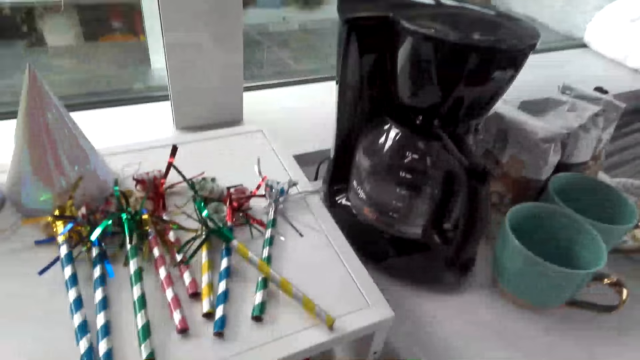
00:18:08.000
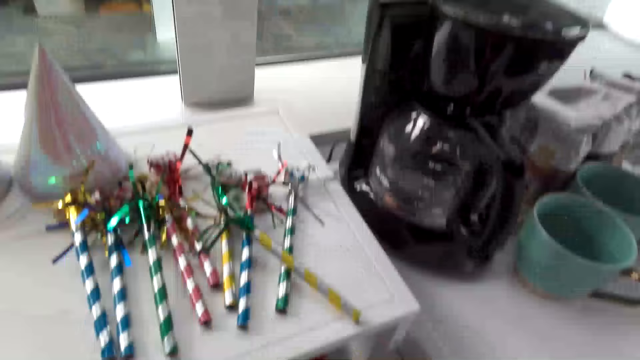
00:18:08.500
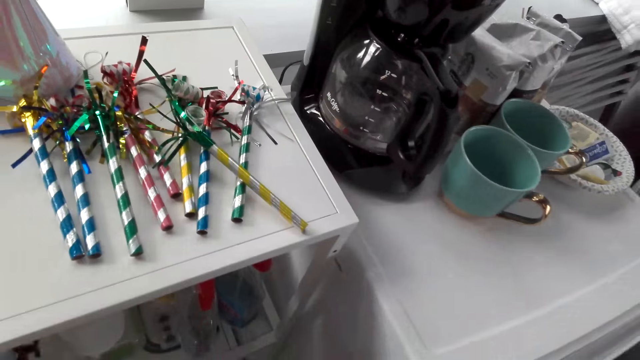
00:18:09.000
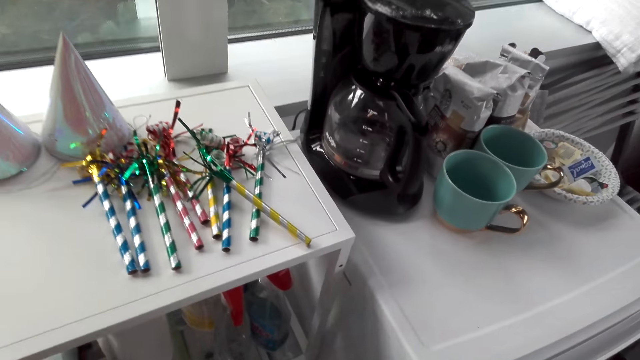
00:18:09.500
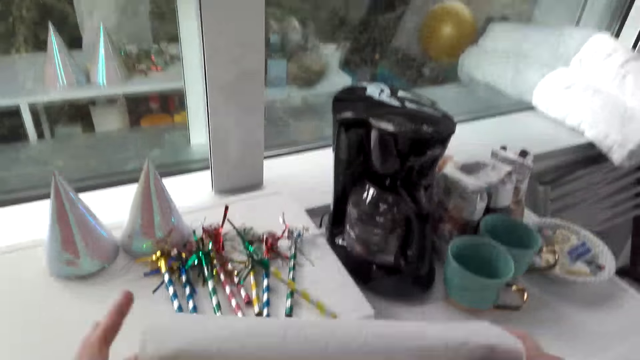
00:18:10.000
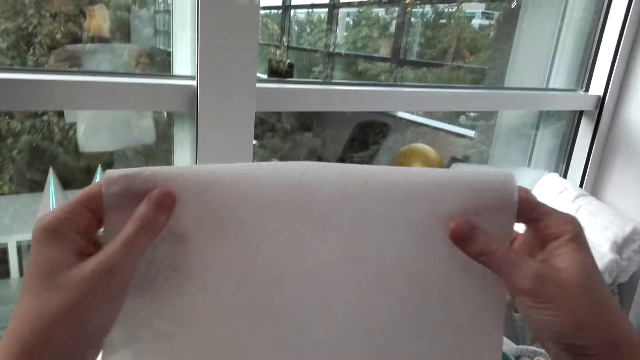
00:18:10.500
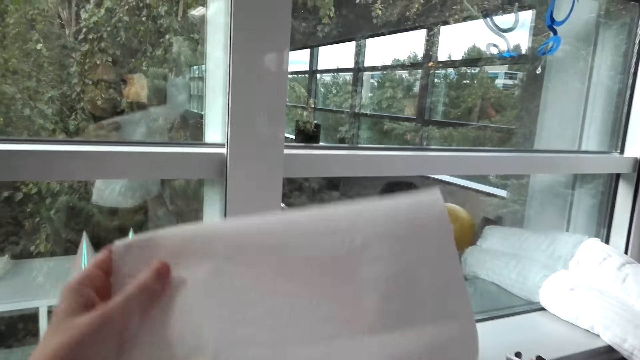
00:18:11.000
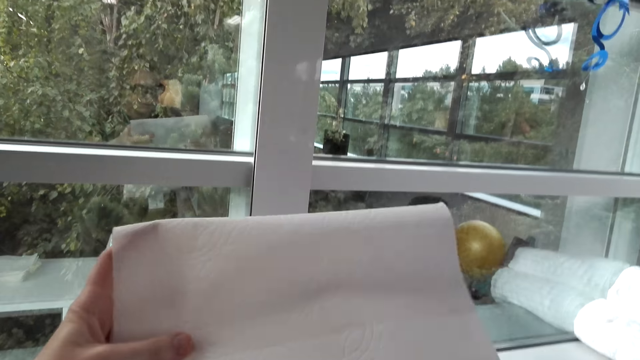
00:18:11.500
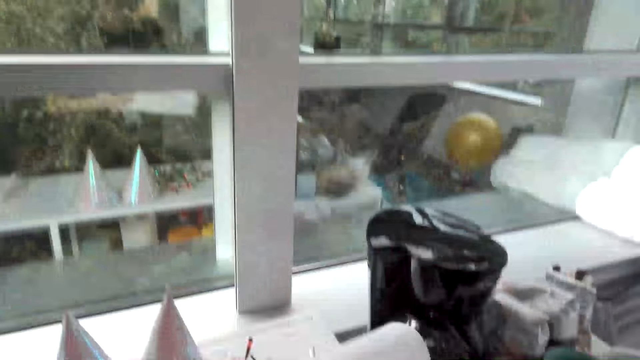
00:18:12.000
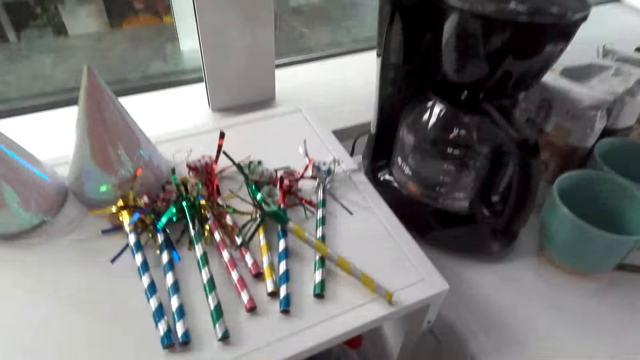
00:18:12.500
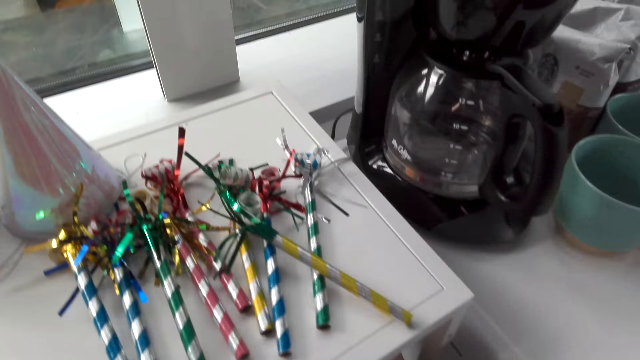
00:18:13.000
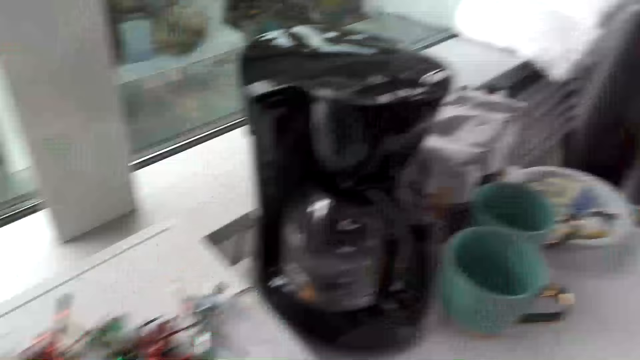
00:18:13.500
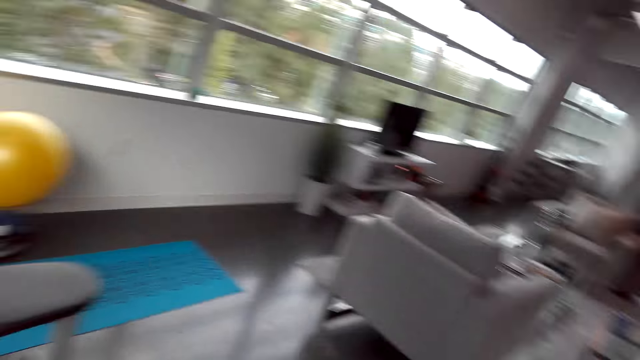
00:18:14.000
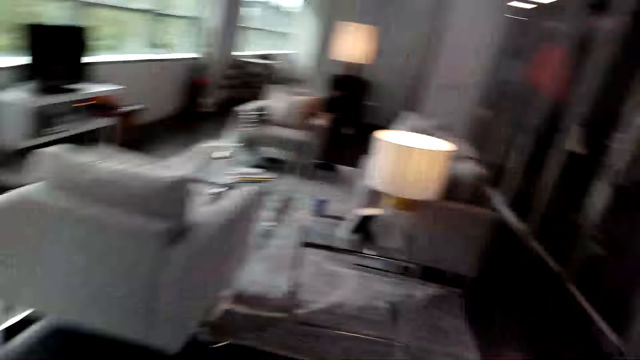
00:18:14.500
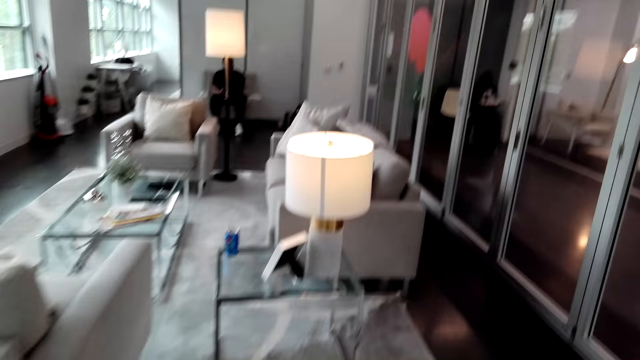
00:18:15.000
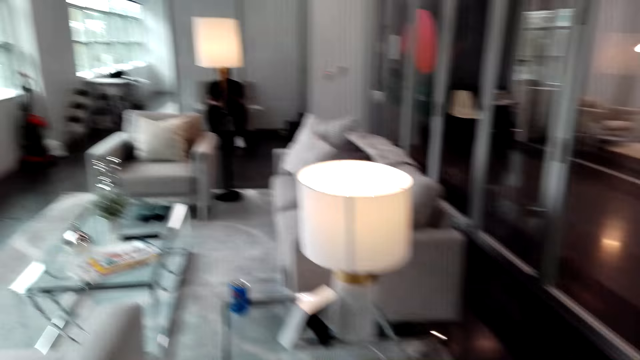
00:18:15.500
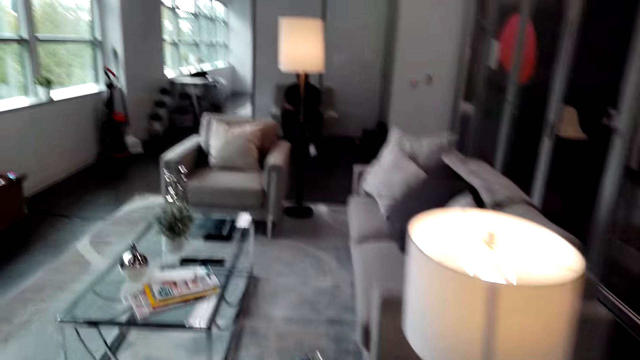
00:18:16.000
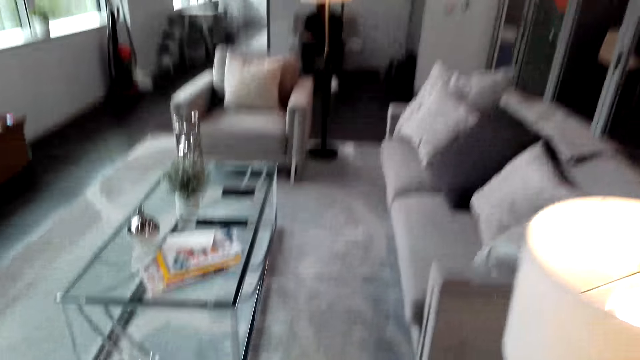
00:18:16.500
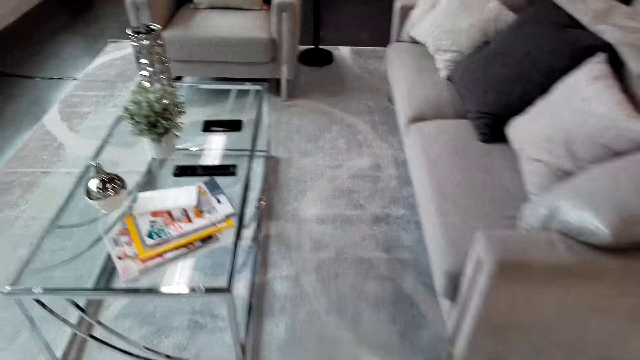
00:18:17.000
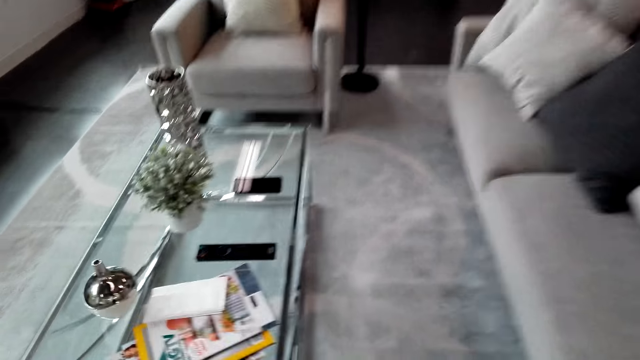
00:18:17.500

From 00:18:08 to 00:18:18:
The camera wearer folds a serviette. They unfold a tissue. They walk around the room. They interact with a man.

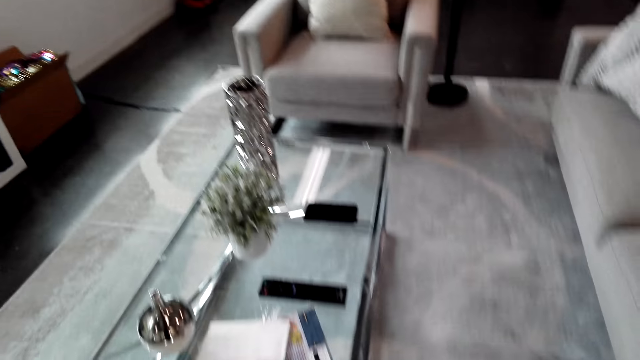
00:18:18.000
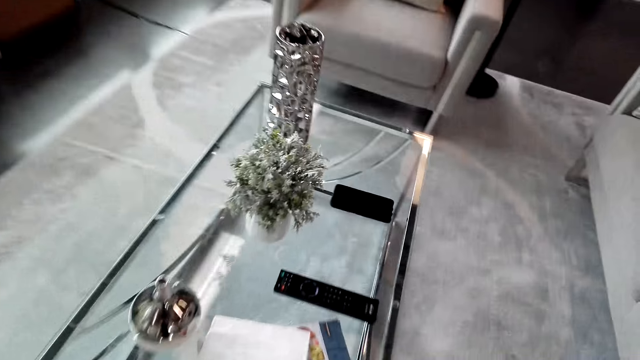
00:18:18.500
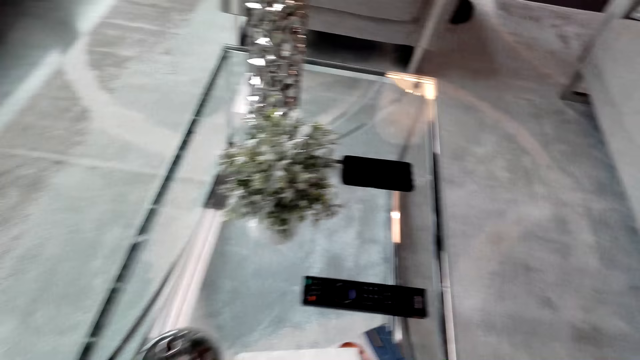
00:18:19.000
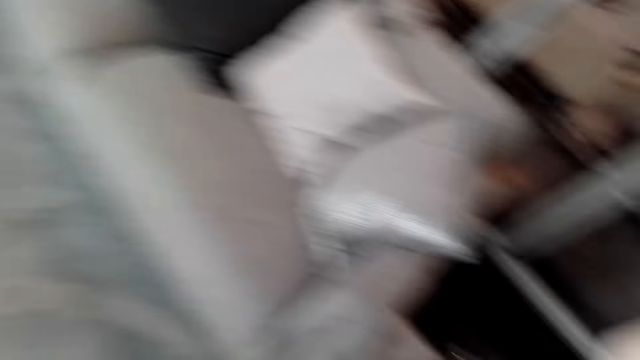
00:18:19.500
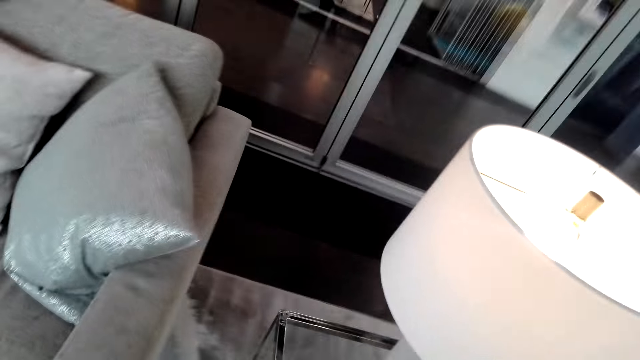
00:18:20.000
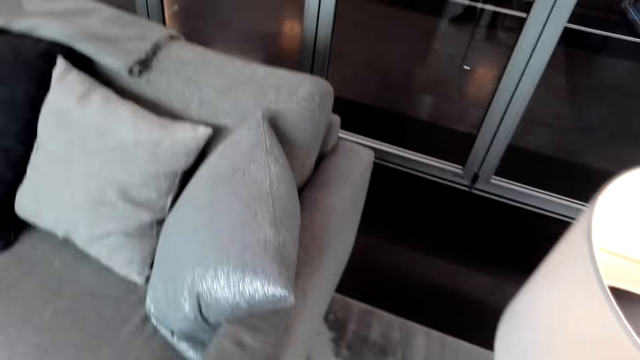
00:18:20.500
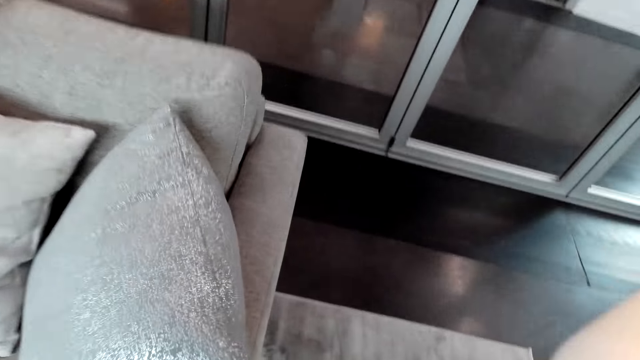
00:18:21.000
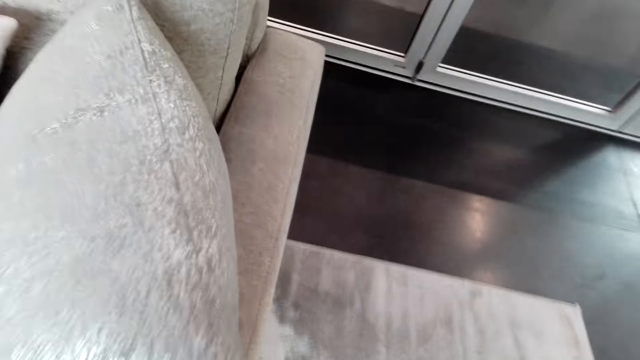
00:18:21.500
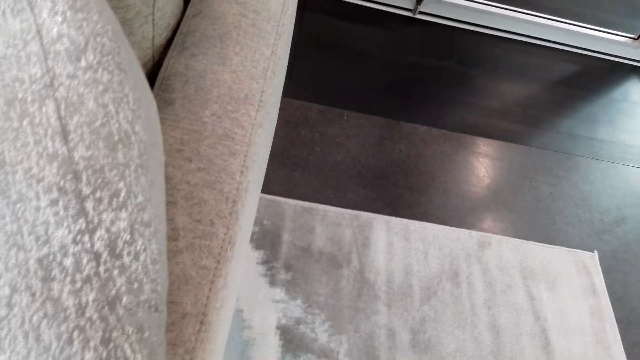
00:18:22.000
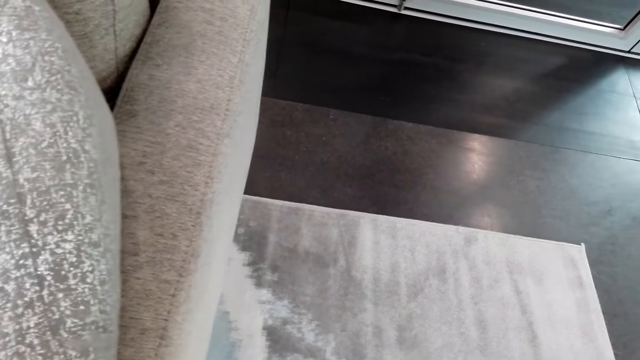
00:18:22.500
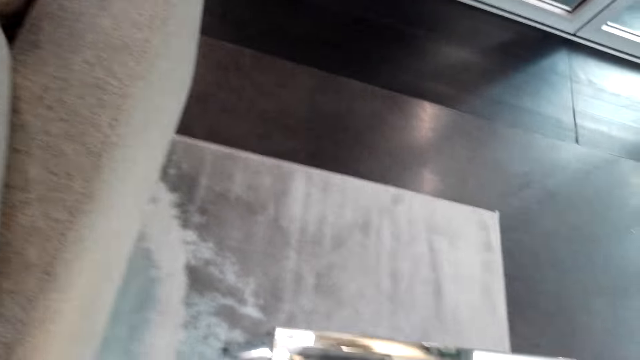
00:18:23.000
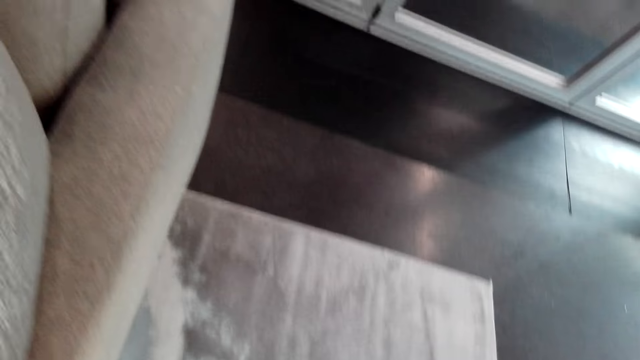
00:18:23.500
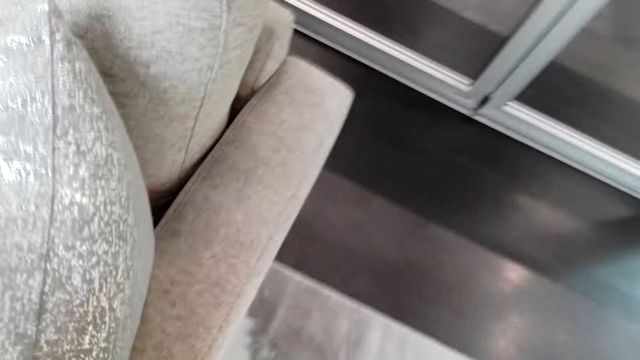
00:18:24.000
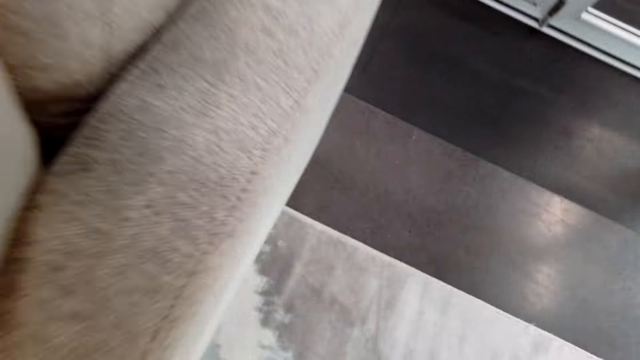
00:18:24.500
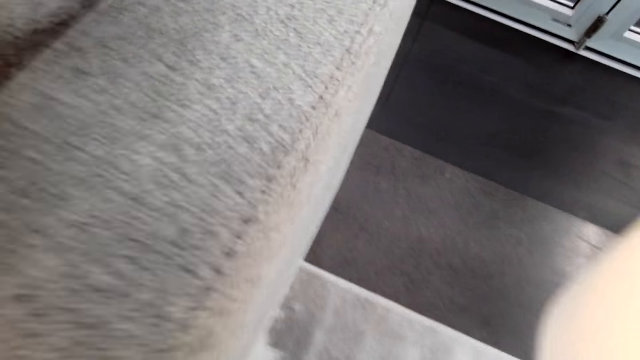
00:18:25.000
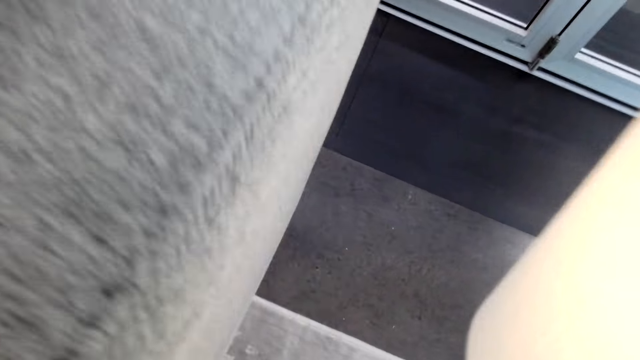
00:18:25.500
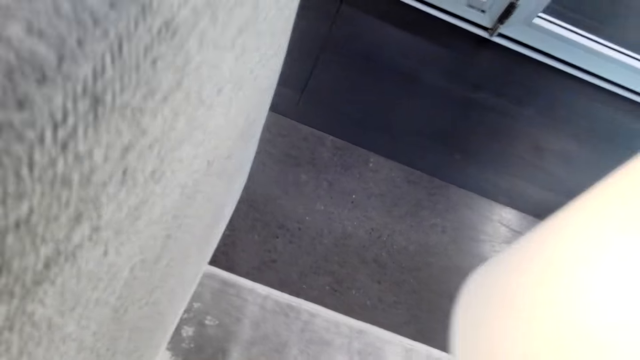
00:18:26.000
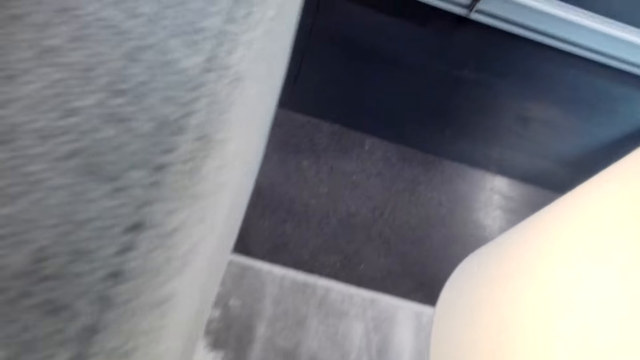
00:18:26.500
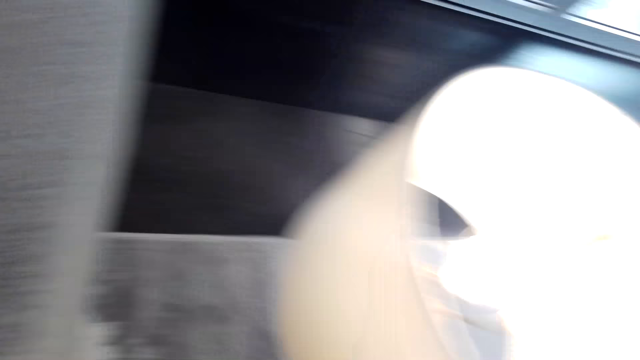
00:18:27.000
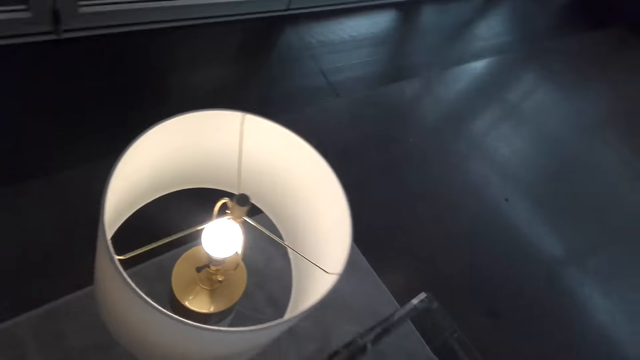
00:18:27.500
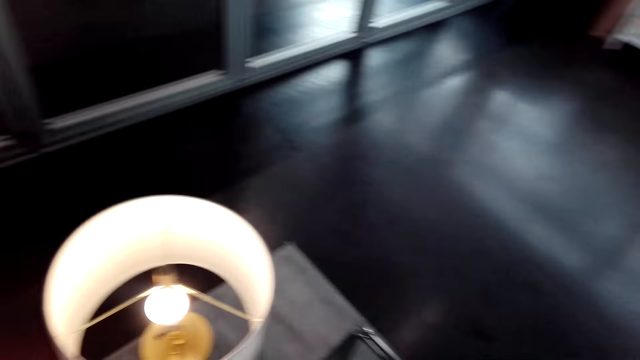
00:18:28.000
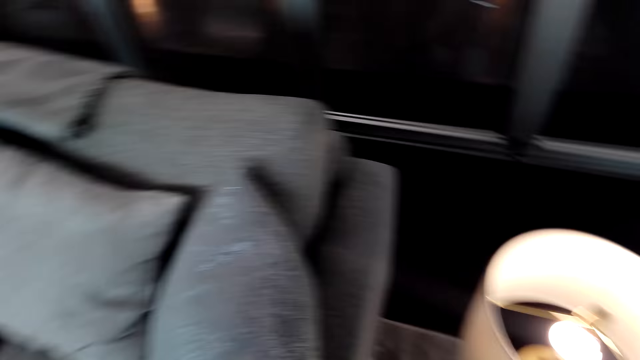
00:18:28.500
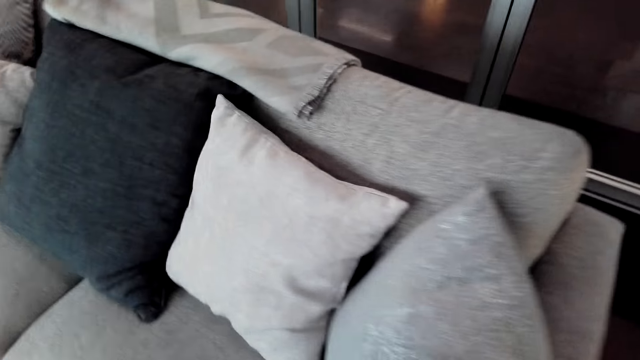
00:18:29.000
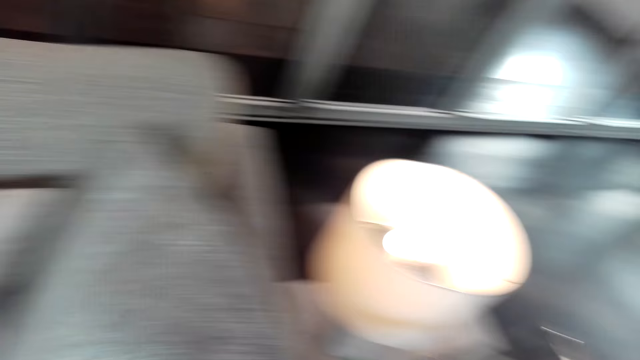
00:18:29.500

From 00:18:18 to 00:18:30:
The camera wearer stares at the table. They walk around the apartment. They stare at the carpet. They place a lamp down. They look around the apartment.
